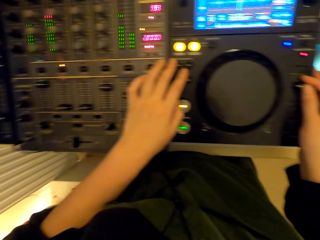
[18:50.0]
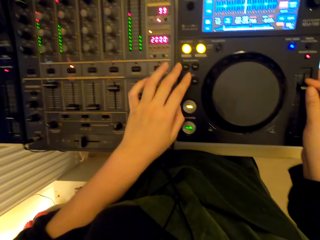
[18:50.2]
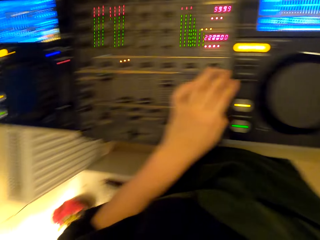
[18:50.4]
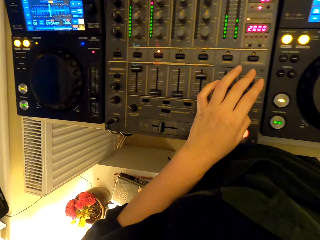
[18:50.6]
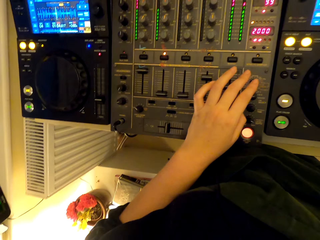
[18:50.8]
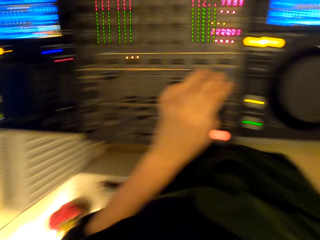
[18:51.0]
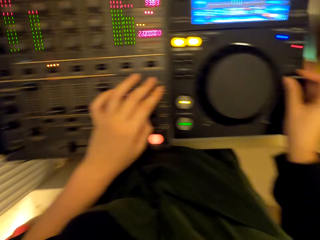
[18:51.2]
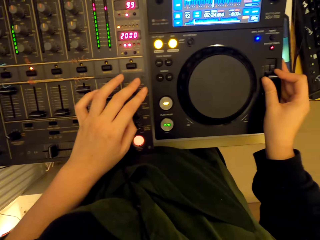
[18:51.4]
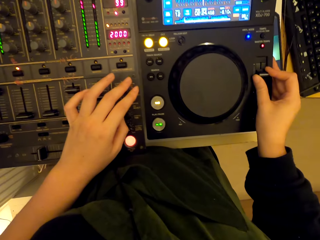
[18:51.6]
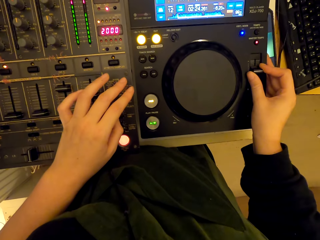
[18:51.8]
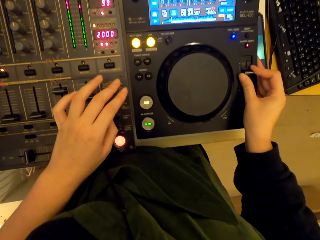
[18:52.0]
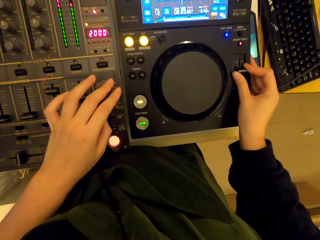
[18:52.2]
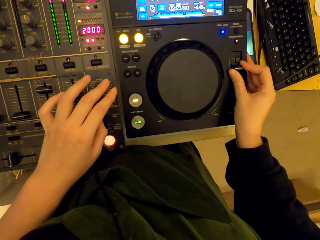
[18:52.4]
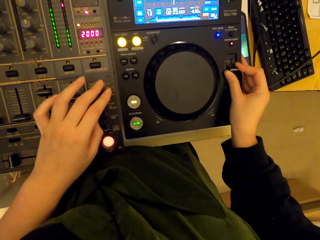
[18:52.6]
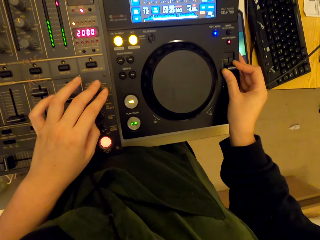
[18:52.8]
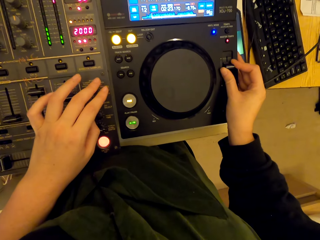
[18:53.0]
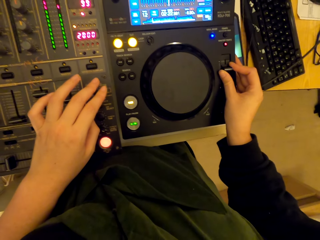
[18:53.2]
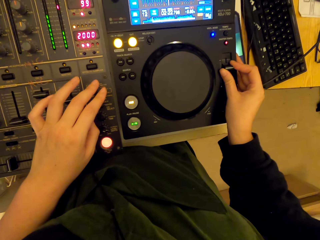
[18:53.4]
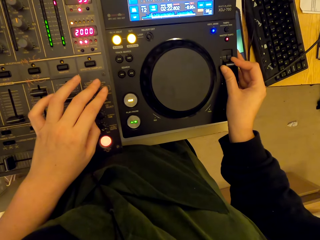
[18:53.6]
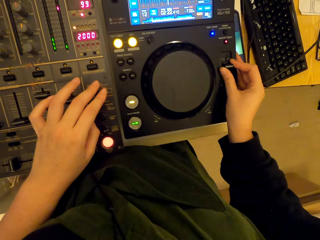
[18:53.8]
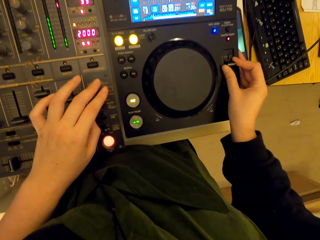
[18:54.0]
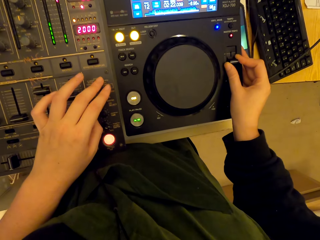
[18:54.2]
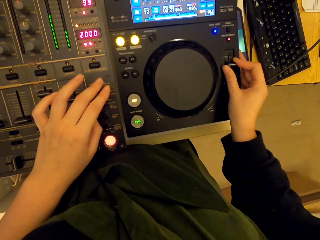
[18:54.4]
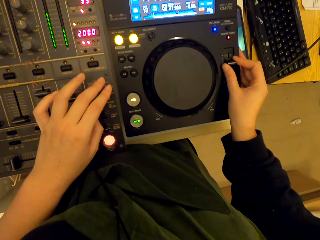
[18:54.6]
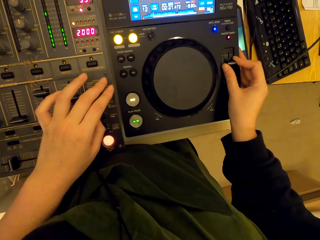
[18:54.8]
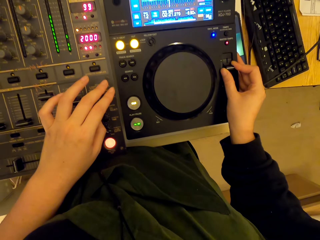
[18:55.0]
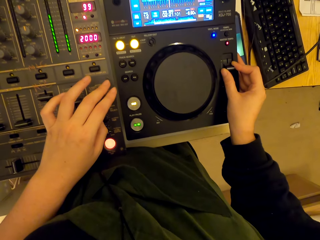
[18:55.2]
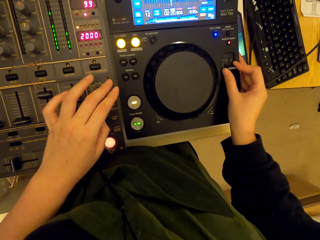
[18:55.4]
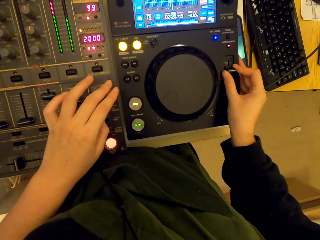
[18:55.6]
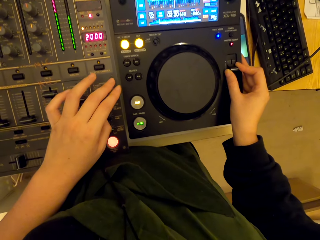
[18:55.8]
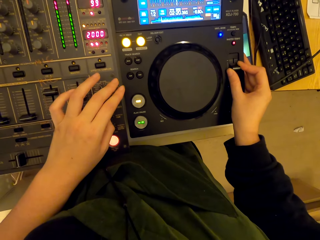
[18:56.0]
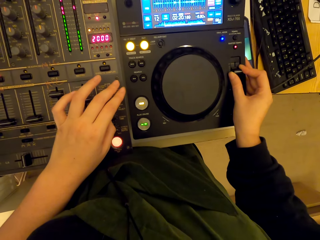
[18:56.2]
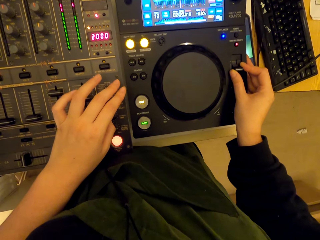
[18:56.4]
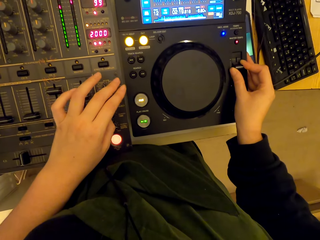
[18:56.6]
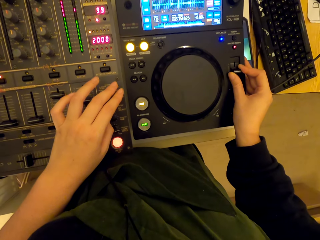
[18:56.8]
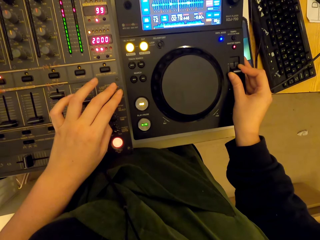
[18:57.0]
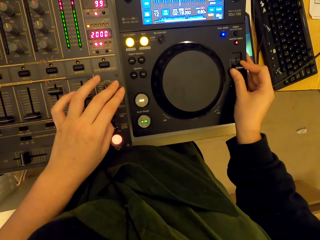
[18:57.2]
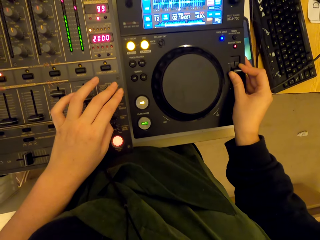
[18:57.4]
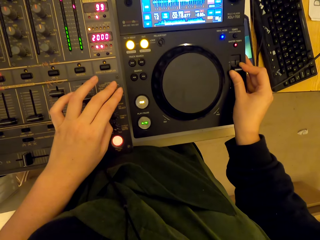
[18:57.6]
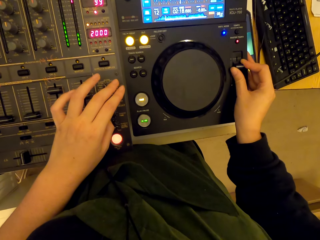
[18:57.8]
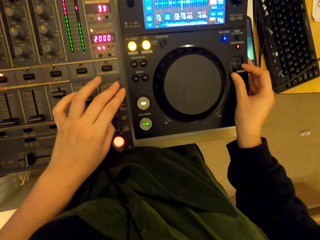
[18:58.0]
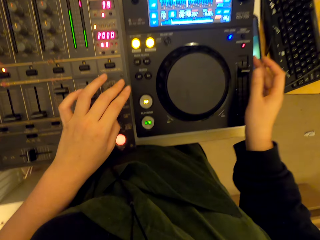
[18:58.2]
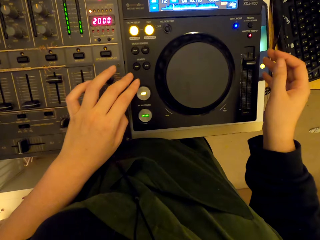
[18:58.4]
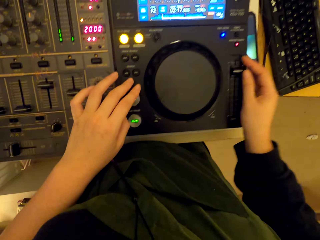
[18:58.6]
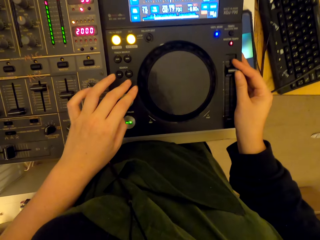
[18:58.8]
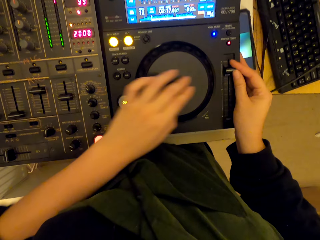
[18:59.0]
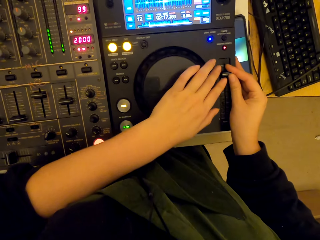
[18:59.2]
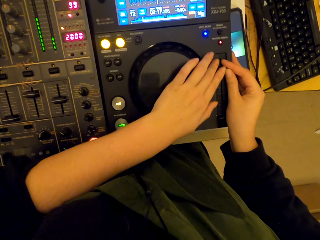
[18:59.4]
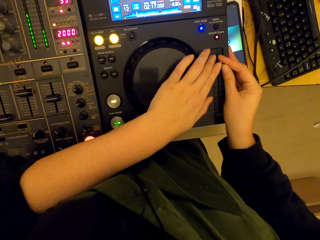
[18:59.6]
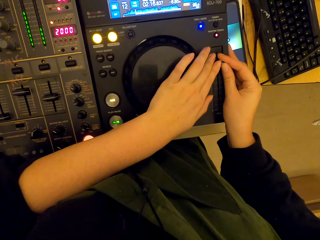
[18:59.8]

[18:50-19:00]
The camera wearer adjusts the pitch slider.

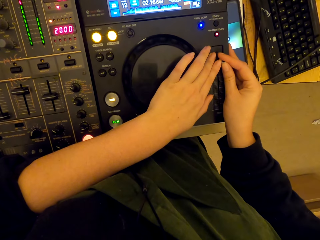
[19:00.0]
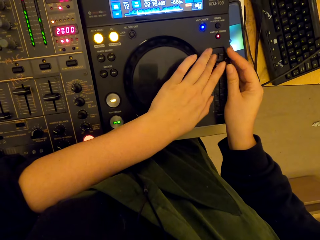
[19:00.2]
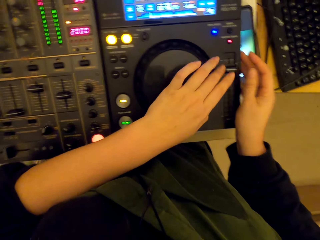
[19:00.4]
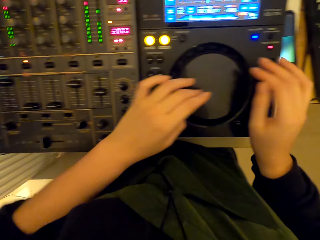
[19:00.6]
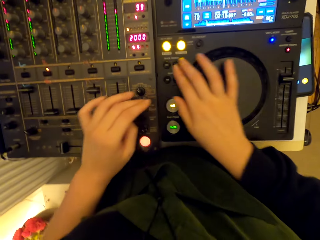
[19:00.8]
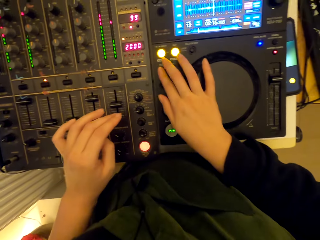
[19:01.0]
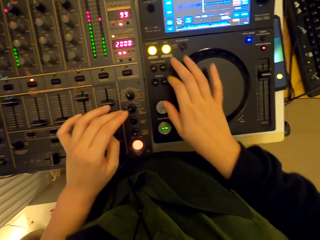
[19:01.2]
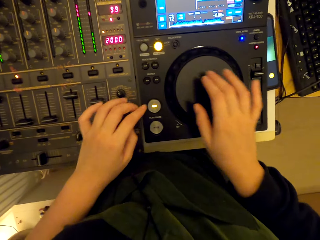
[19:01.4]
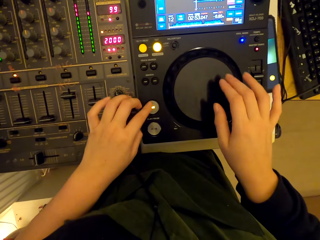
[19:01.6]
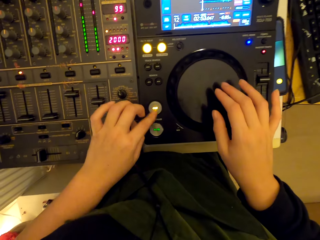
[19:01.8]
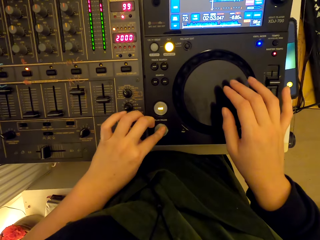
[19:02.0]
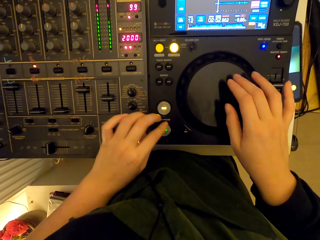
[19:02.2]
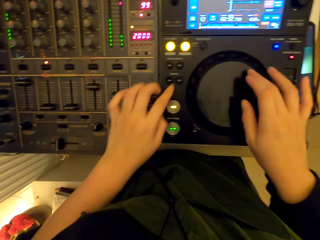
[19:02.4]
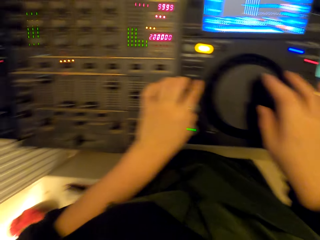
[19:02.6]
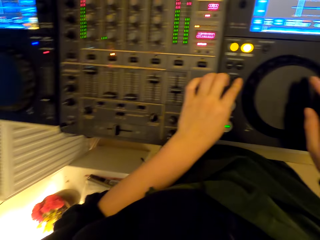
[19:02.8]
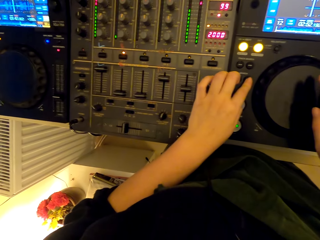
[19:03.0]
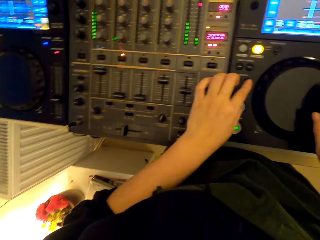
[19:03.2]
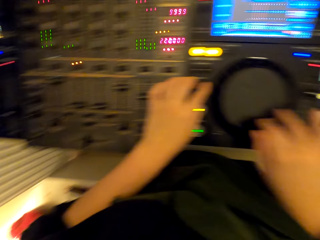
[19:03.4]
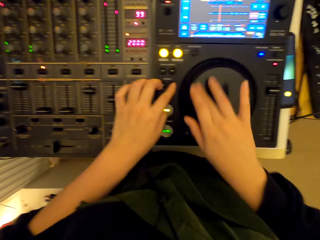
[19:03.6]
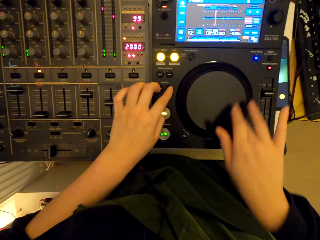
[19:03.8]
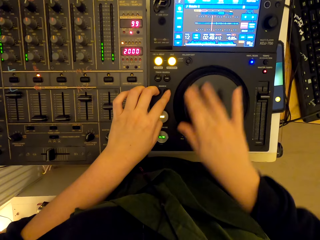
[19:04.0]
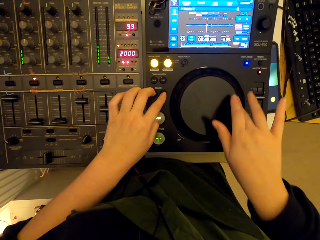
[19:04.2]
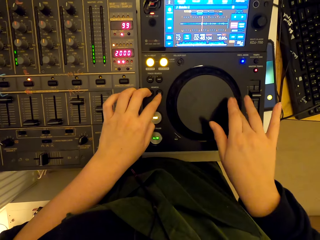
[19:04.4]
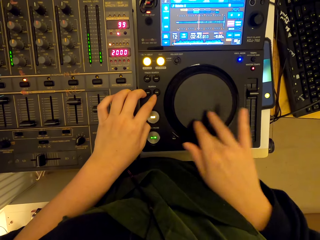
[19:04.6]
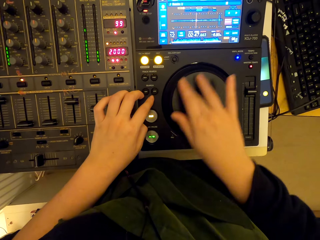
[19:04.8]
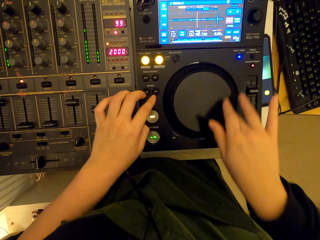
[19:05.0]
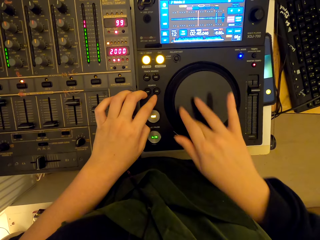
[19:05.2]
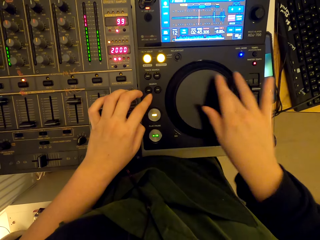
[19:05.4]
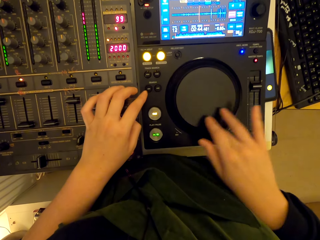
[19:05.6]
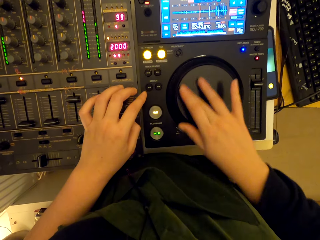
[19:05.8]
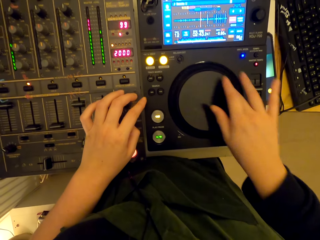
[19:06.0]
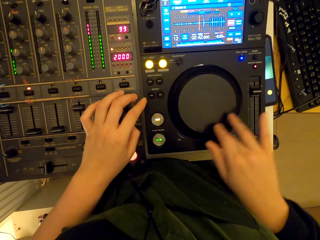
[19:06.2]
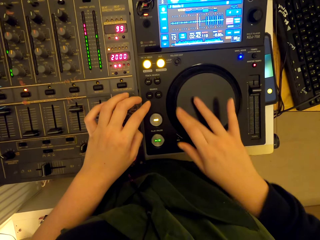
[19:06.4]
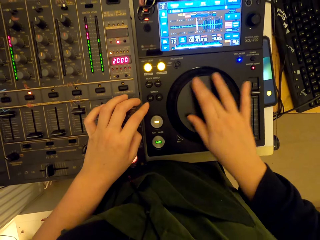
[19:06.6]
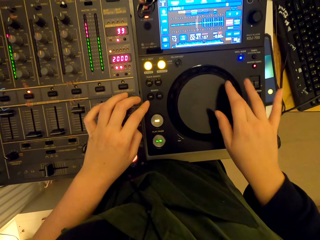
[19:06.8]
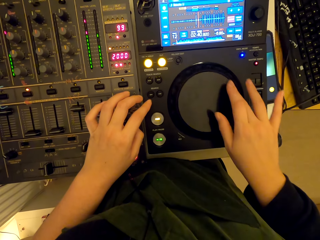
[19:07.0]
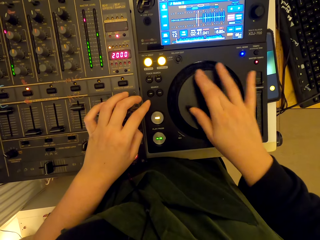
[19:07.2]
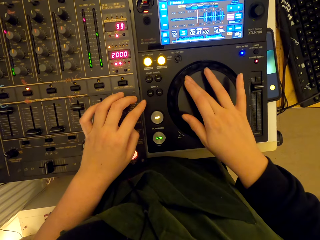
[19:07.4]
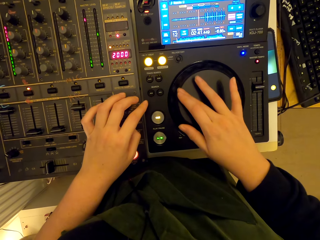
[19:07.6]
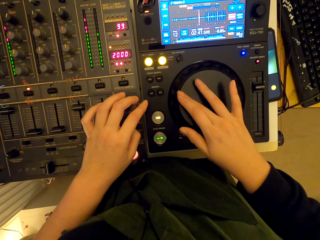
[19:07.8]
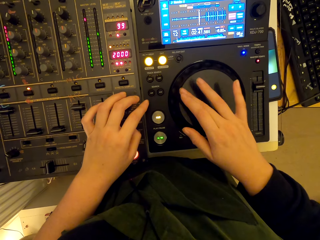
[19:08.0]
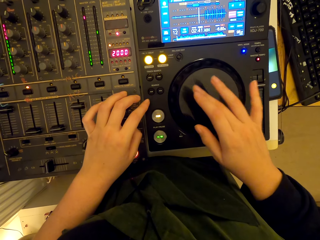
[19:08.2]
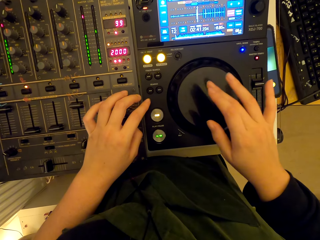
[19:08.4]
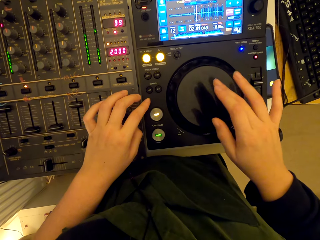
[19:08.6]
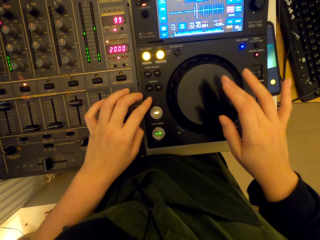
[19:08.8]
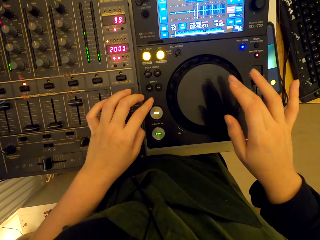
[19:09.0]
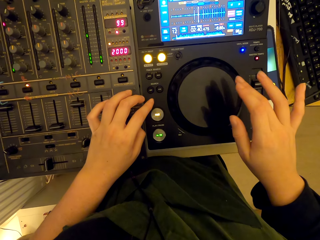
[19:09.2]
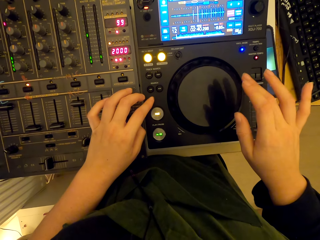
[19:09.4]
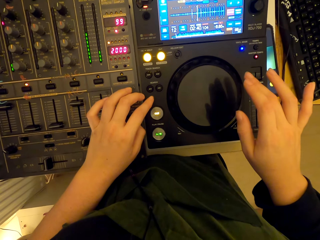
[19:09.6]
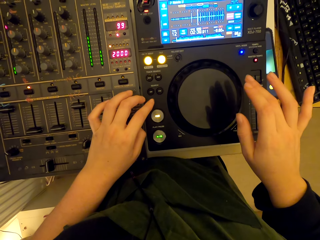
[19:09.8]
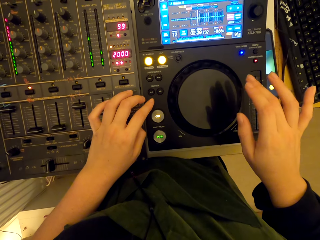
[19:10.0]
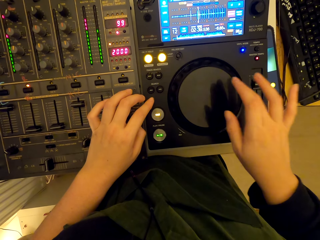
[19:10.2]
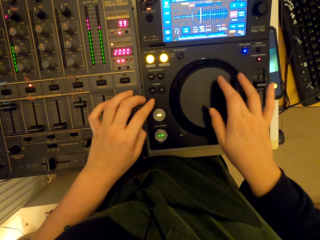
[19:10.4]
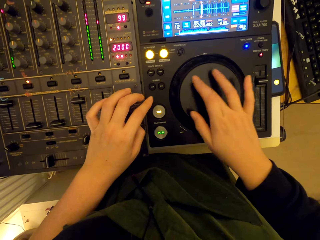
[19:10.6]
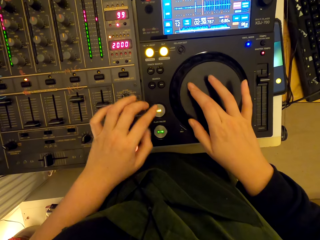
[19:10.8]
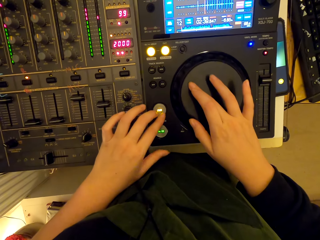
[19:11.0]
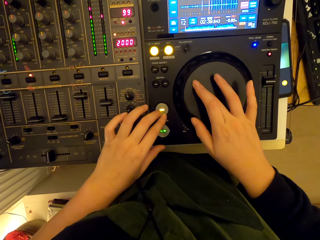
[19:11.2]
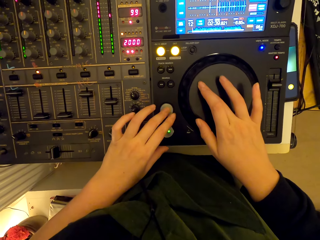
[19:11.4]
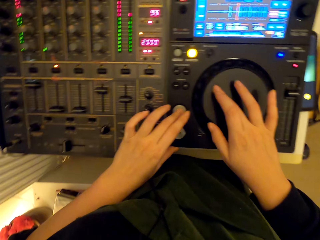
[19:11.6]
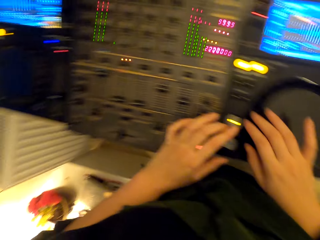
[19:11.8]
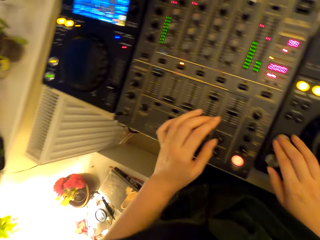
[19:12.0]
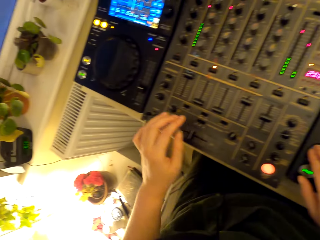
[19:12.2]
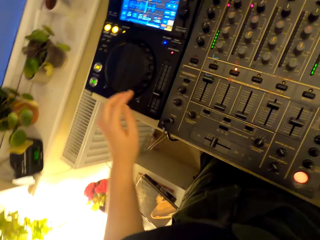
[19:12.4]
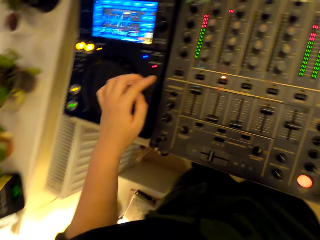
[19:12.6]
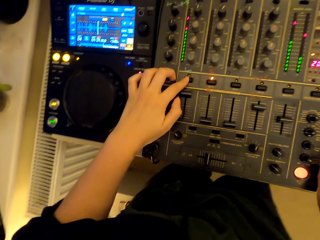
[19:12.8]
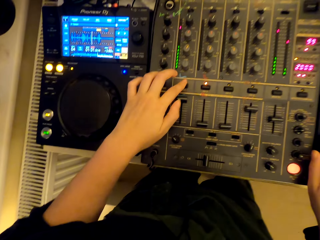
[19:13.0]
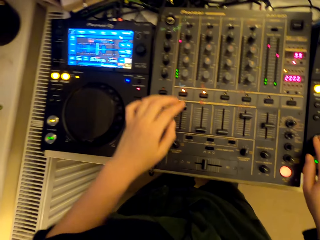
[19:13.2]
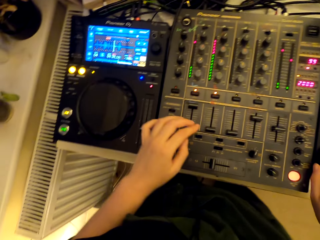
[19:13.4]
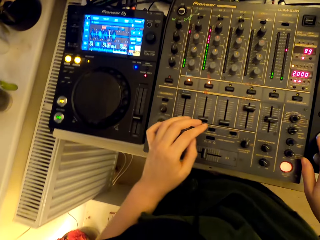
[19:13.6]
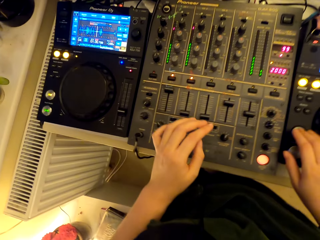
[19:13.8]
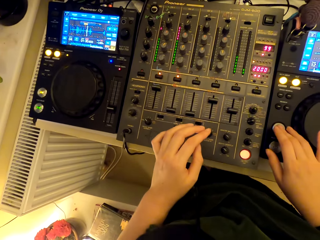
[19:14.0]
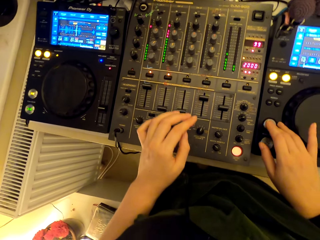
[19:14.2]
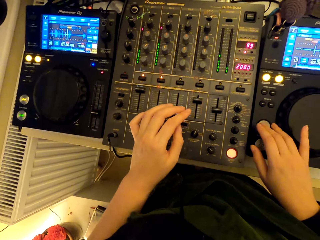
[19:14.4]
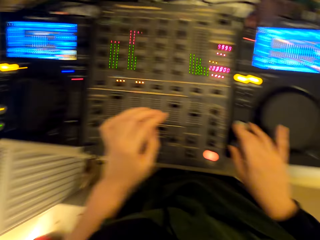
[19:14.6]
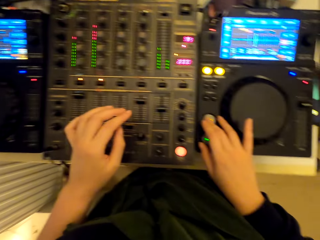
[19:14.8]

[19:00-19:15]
The camera wearer presses the button. They spin the jog wheel. They press the button.
